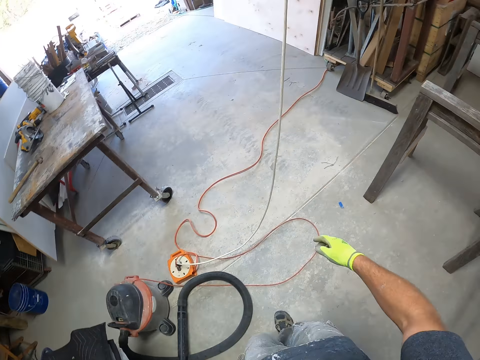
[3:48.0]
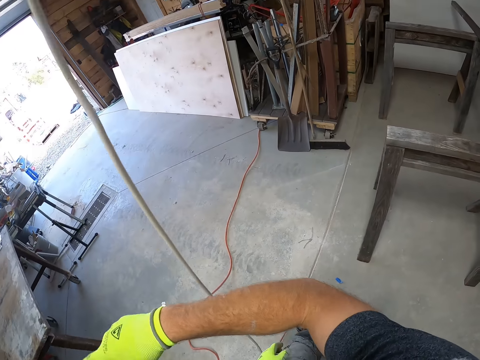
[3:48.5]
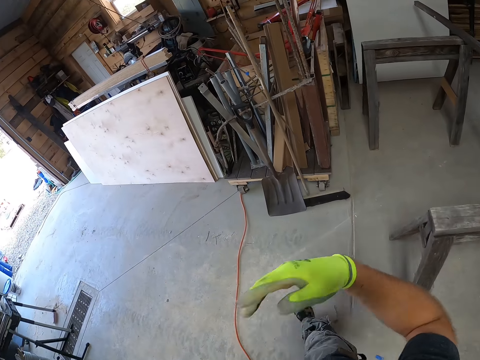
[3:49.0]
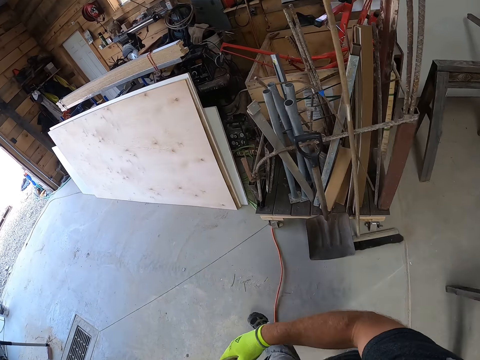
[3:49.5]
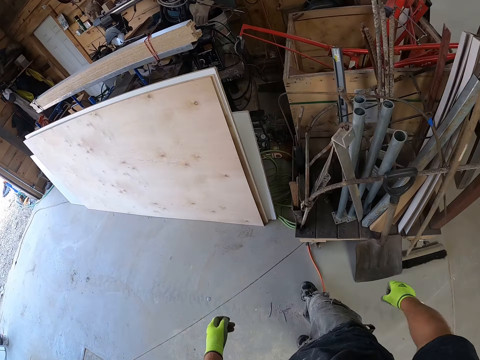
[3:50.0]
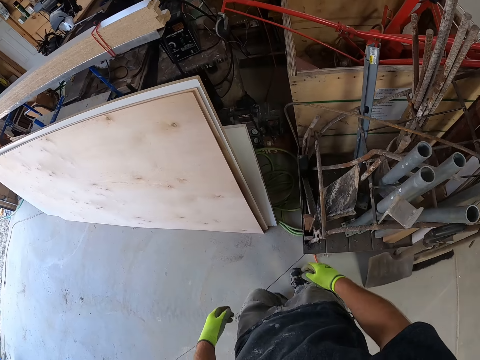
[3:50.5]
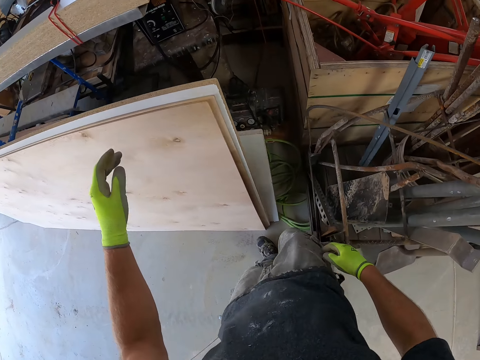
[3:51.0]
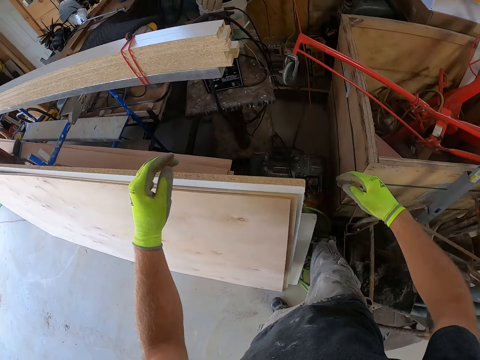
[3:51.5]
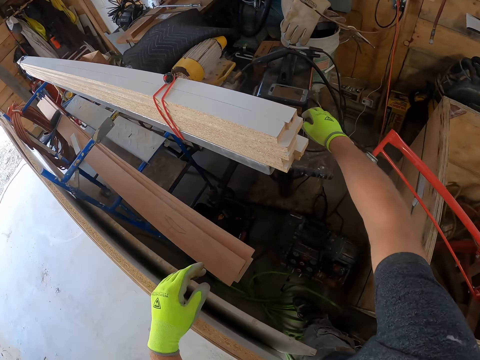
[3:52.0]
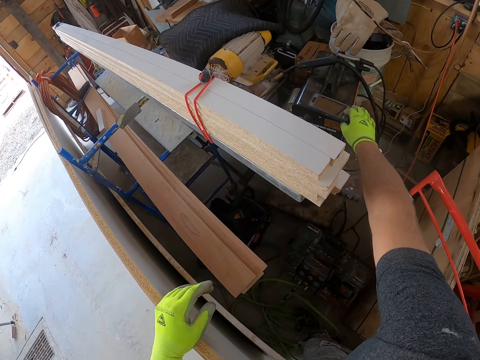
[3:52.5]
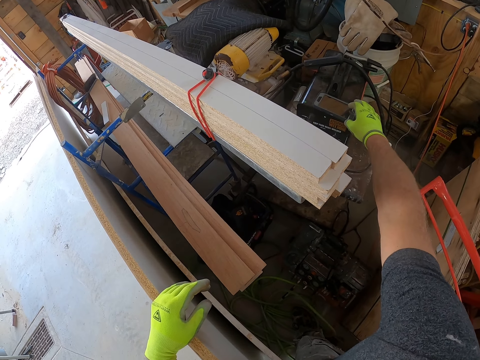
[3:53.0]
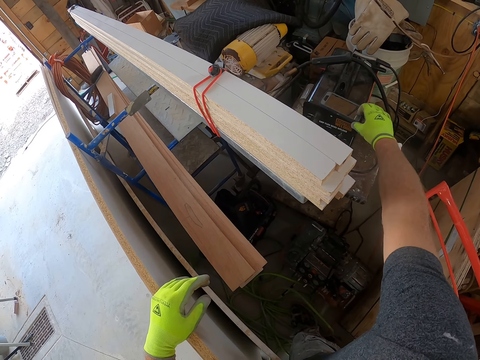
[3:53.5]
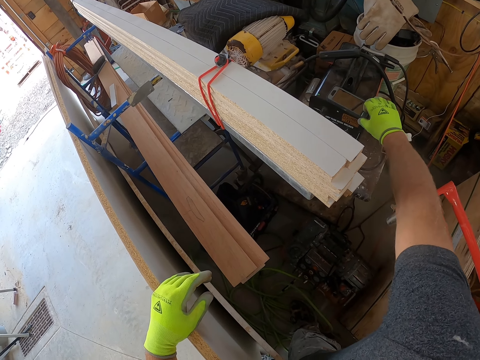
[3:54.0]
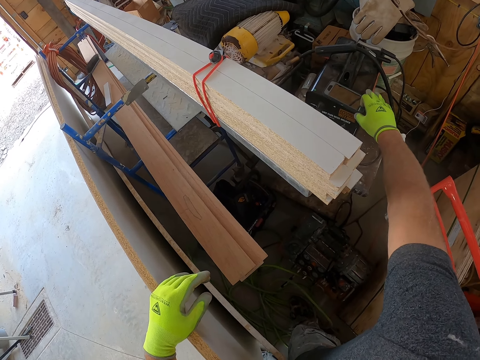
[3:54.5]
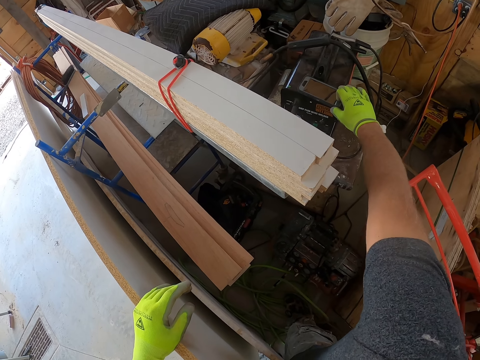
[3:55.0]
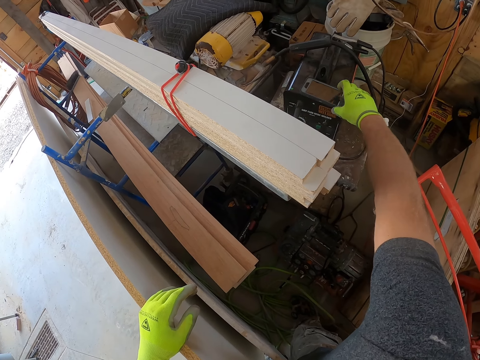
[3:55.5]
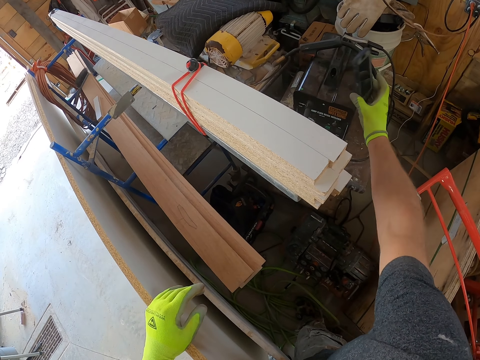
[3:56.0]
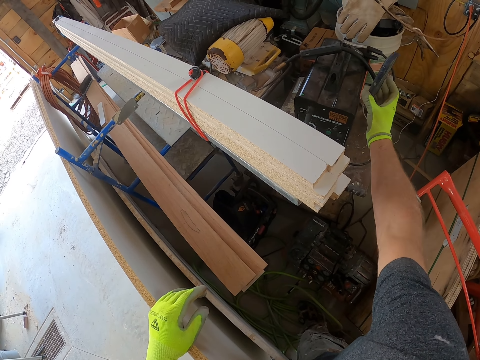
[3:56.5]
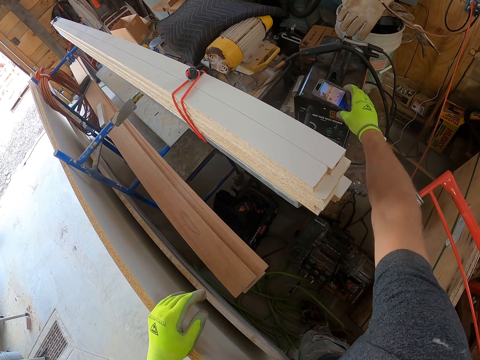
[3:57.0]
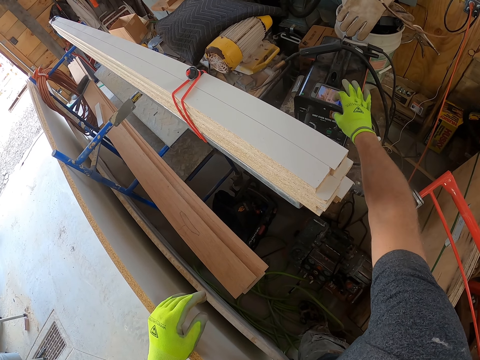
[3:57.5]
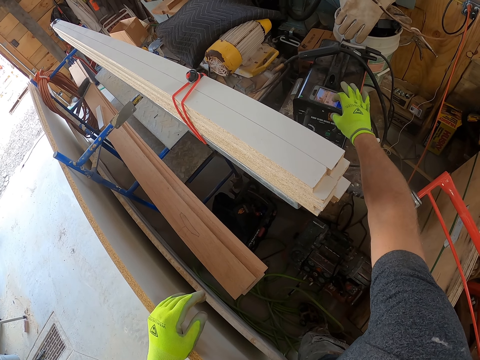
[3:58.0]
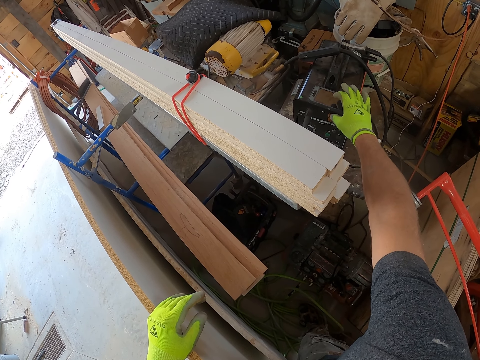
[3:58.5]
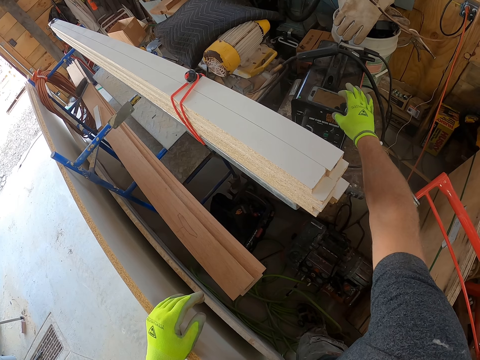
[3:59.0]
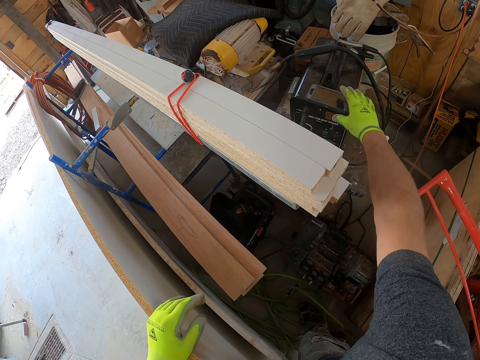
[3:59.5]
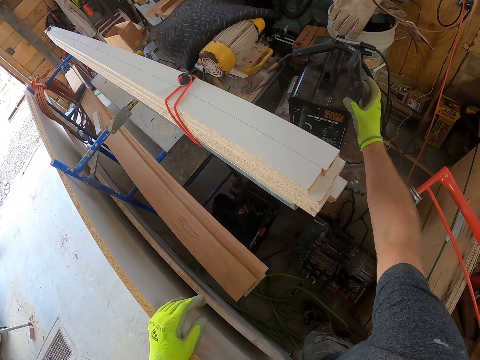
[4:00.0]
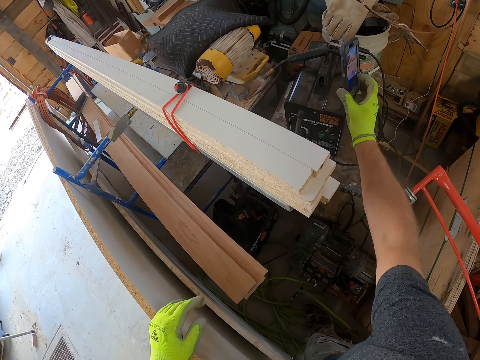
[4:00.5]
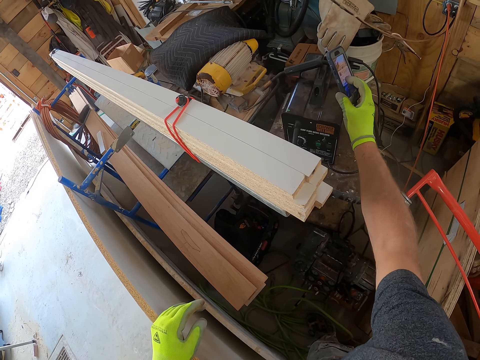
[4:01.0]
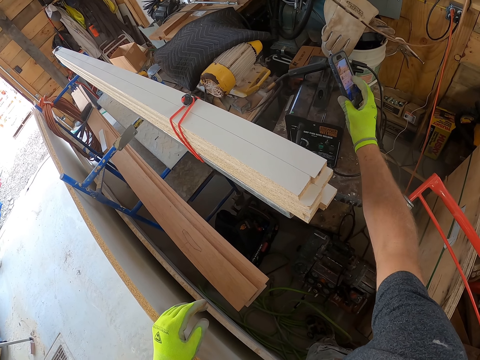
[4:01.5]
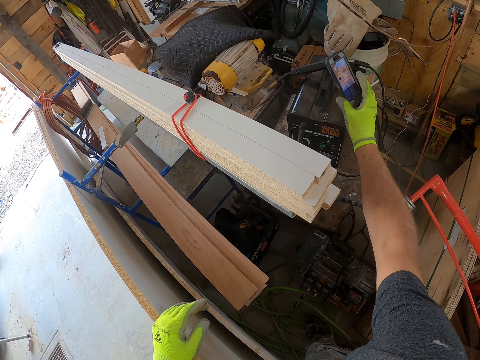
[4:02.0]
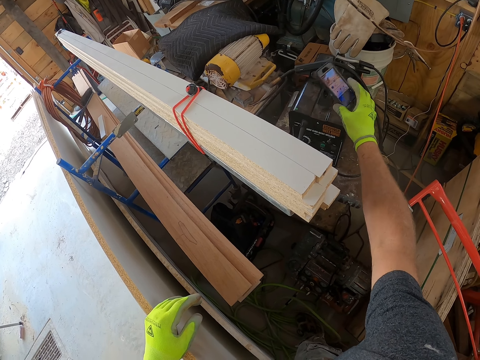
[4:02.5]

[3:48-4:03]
The camera wearer moves the pipe aside. They walk in the workshop. They put on their phone. They take their phone. They operate the phone on the table. They put down their phone. They take their phone and operate the phone.

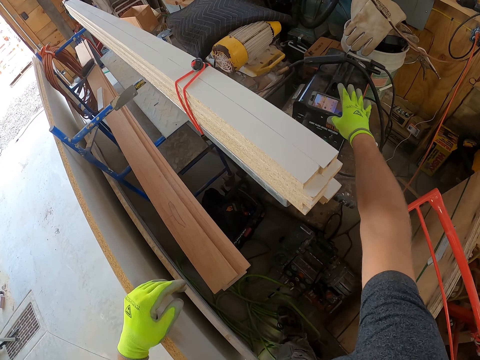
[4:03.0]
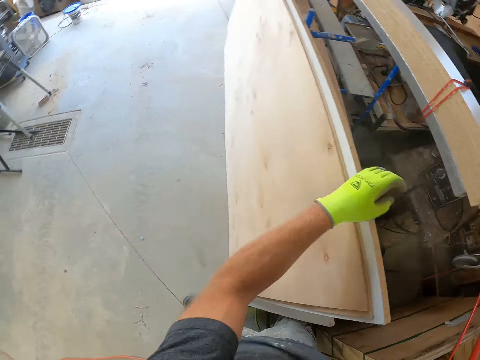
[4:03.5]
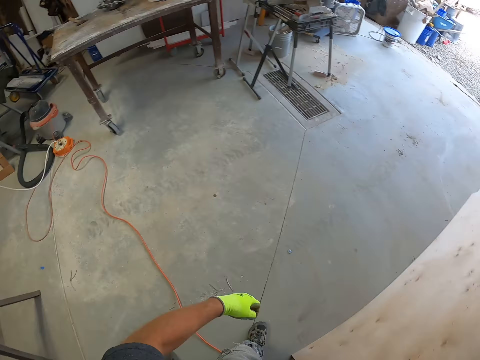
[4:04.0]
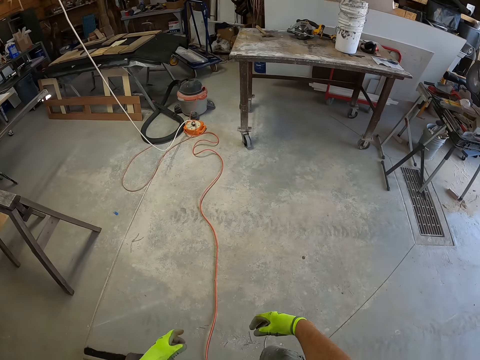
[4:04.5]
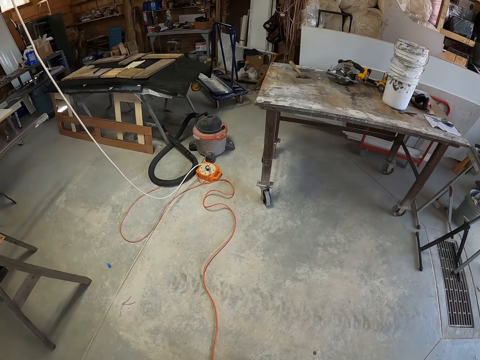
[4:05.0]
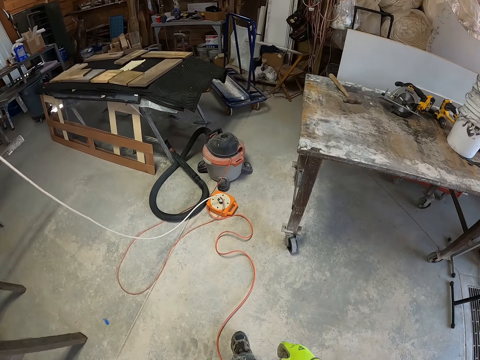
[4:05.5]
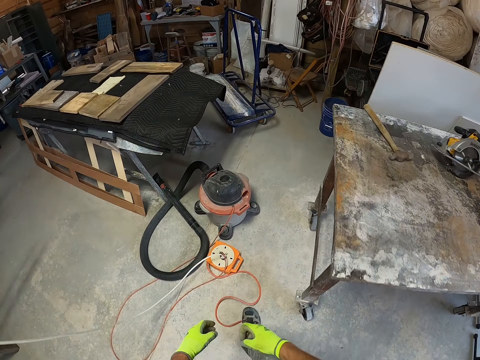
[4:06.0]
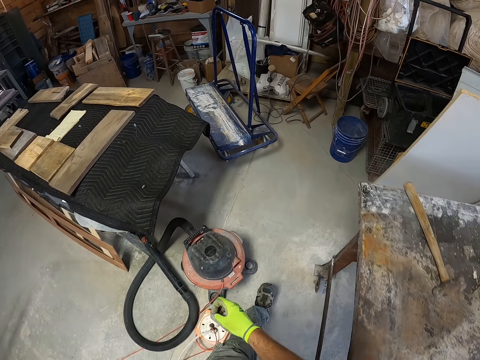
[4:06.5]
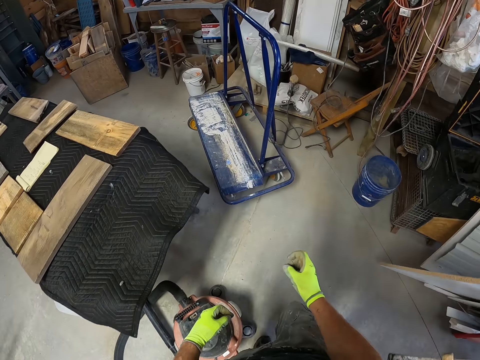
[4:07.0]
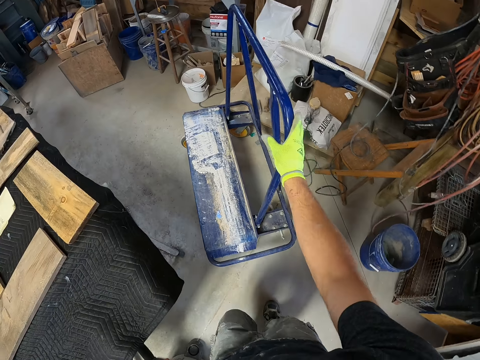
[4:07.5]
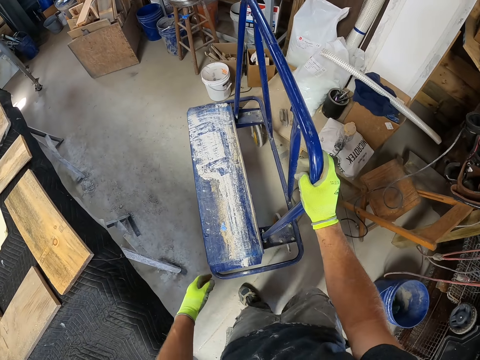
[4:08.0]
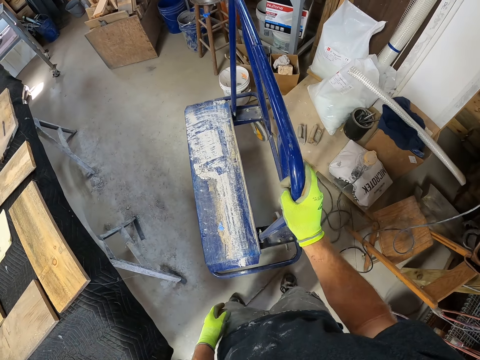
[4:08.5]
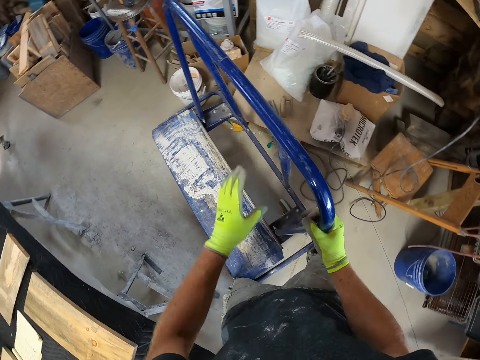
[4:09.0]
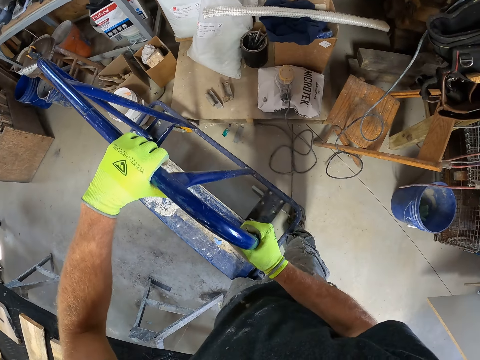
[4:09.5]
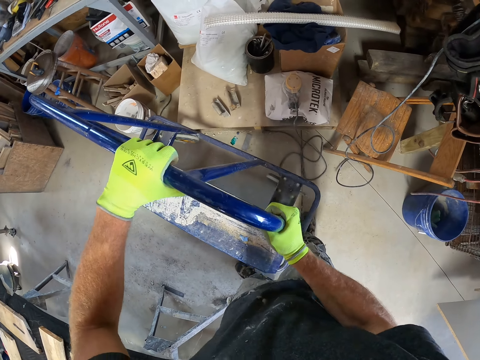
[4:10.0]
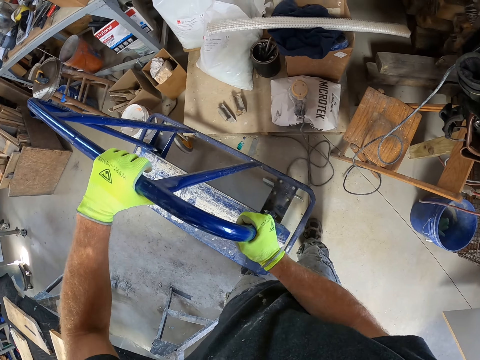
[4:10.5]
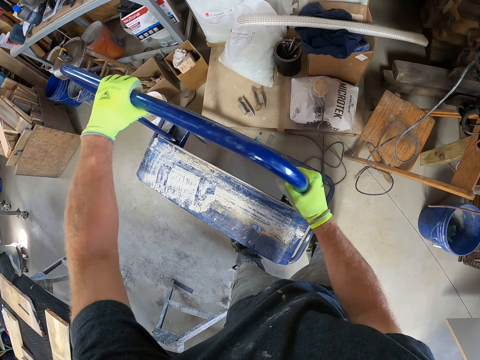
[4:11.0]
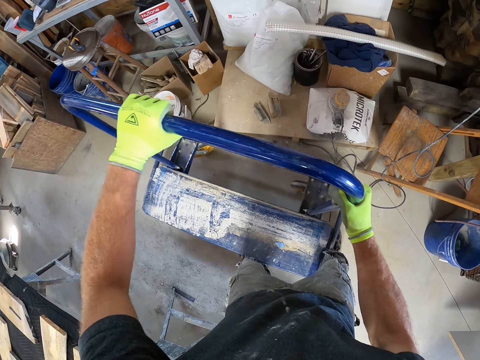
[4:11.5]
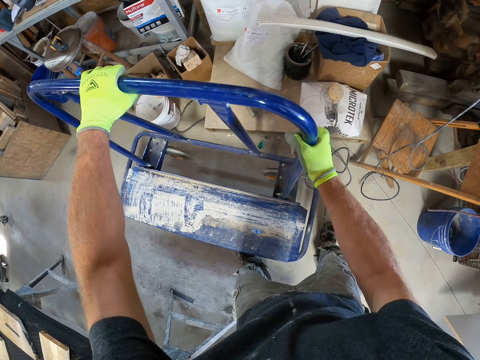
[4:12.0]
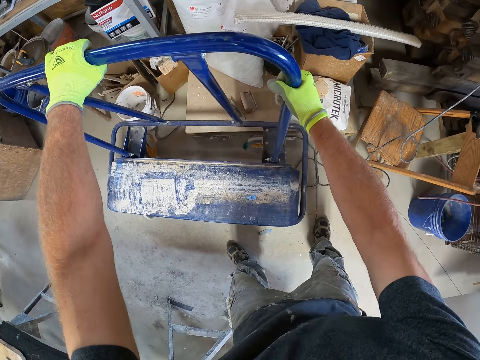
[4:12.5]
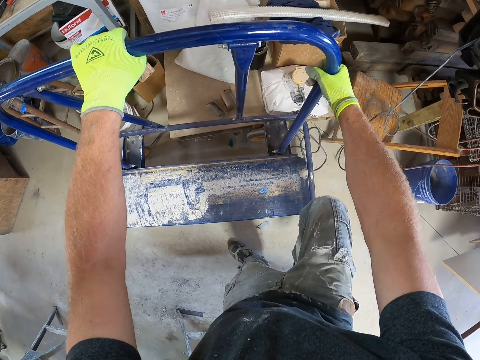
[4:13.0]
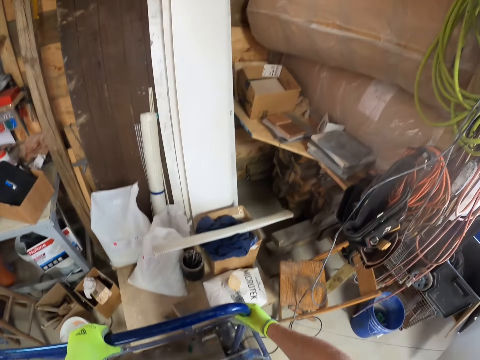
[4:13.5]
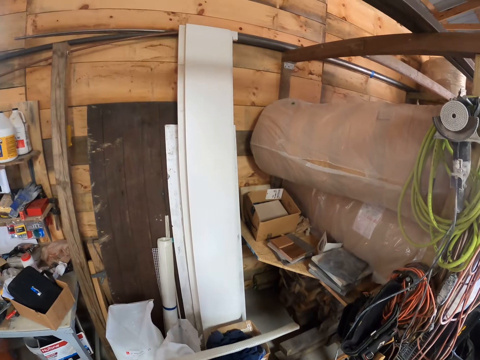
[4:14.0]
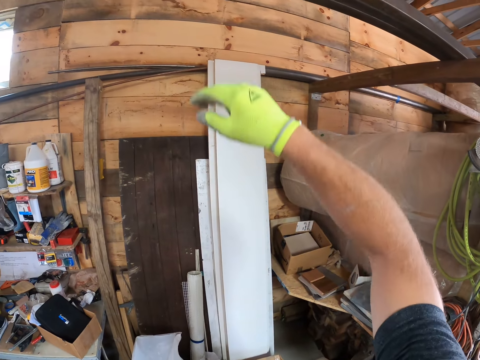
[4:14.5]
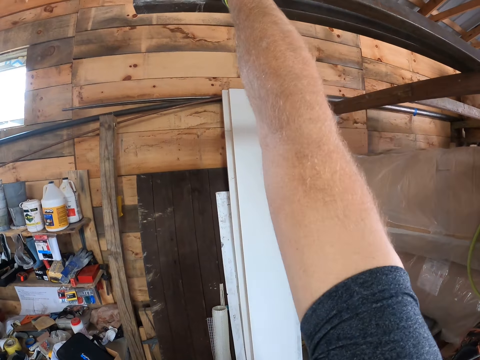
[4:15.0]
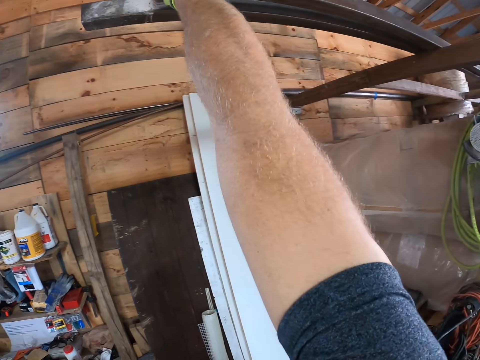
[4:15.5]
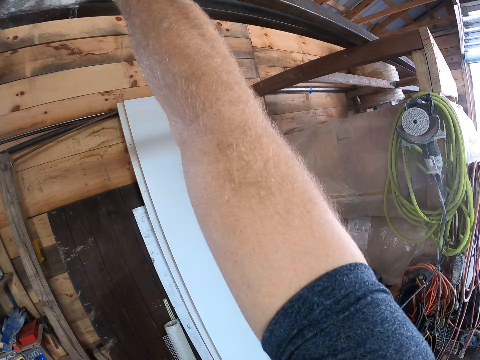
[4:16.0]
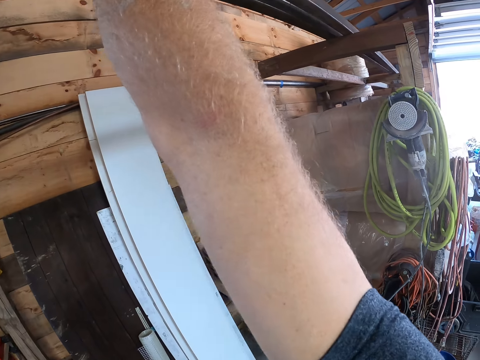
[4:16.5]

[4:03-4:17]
The camera wearer puts down their phone. They walk in the workshop. They move the trolley. They move the metal luggage carrier. They stand on the metal luggage carrier.
